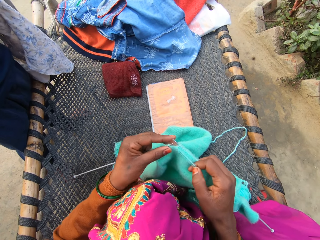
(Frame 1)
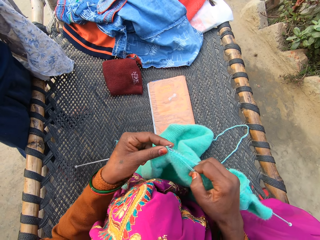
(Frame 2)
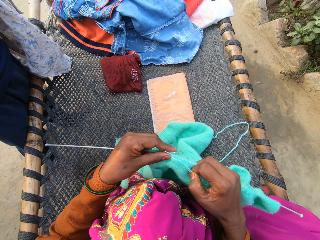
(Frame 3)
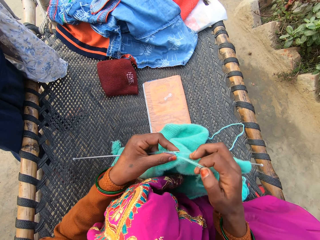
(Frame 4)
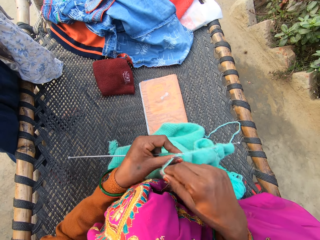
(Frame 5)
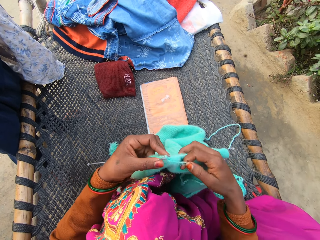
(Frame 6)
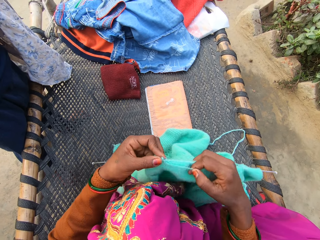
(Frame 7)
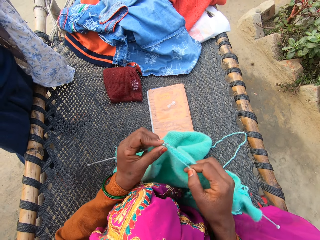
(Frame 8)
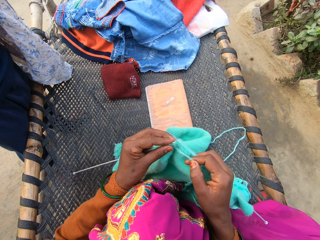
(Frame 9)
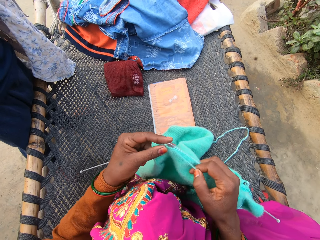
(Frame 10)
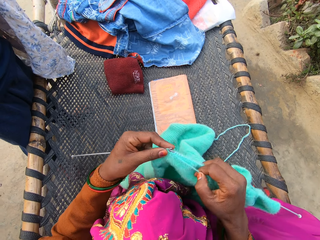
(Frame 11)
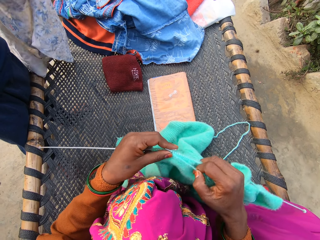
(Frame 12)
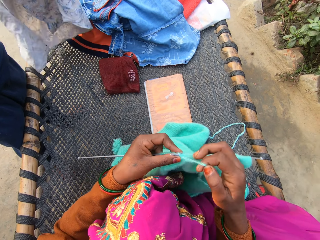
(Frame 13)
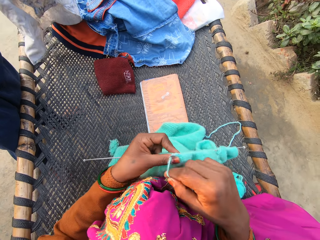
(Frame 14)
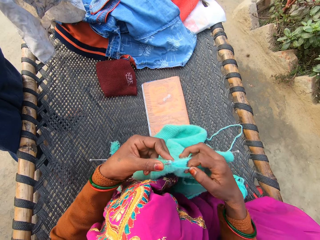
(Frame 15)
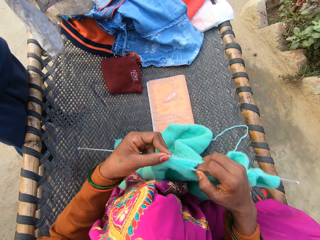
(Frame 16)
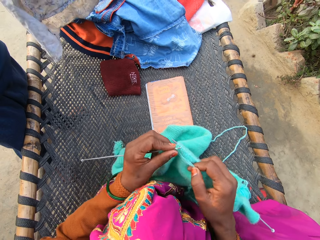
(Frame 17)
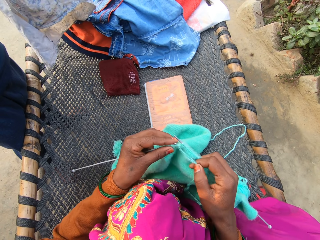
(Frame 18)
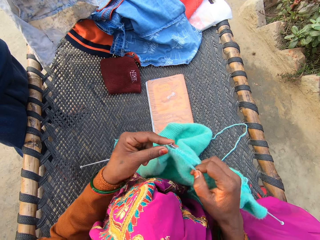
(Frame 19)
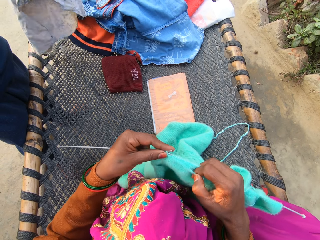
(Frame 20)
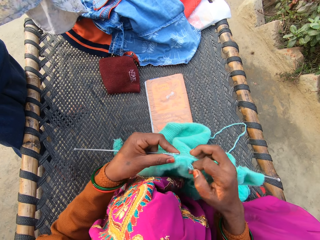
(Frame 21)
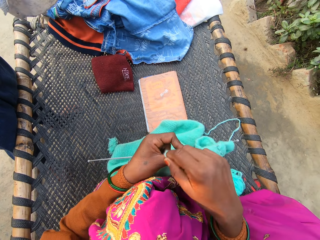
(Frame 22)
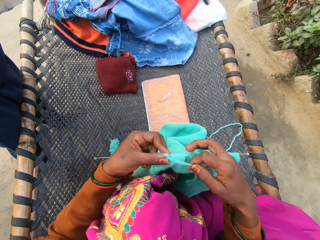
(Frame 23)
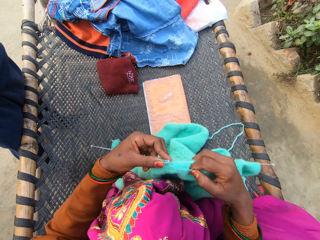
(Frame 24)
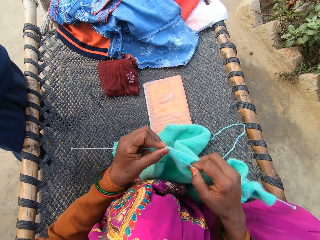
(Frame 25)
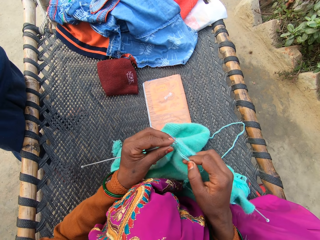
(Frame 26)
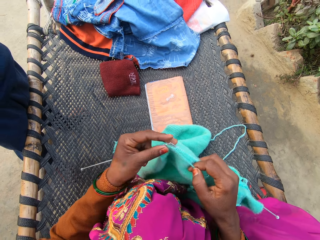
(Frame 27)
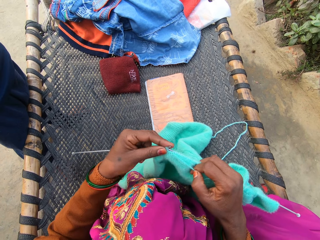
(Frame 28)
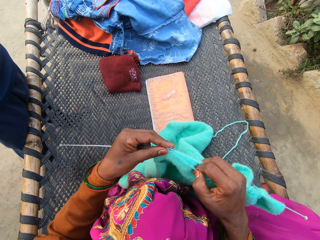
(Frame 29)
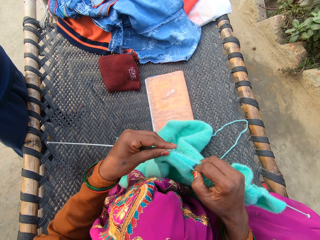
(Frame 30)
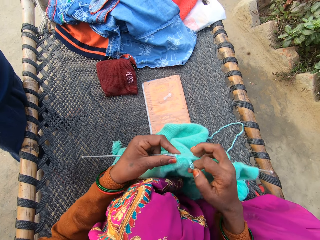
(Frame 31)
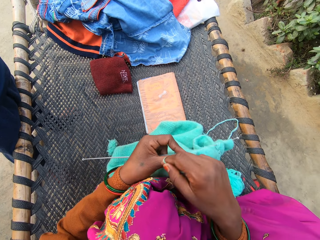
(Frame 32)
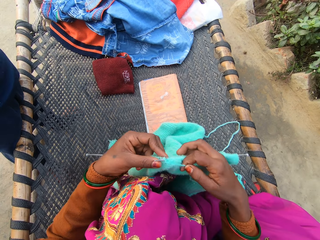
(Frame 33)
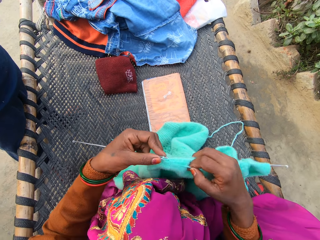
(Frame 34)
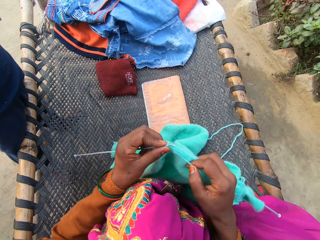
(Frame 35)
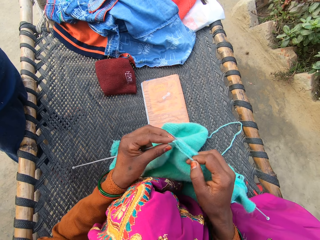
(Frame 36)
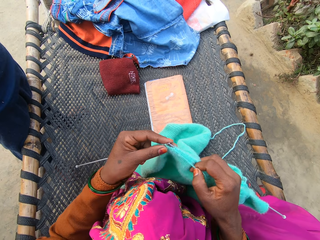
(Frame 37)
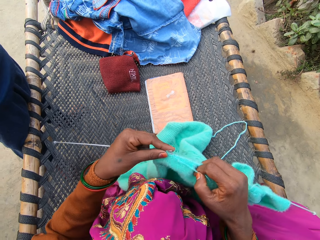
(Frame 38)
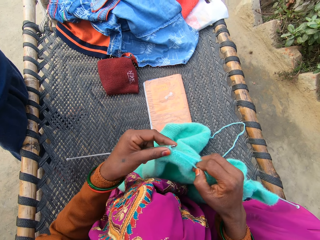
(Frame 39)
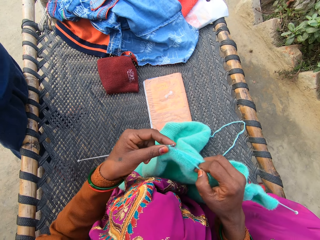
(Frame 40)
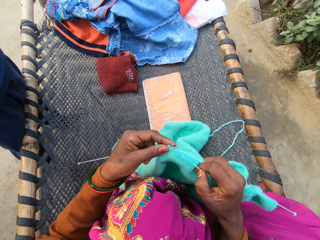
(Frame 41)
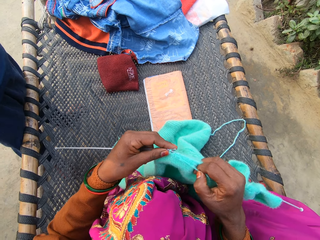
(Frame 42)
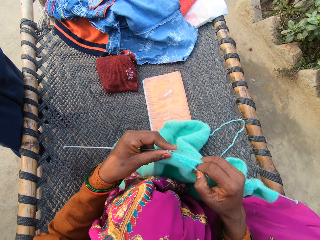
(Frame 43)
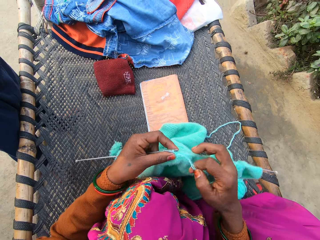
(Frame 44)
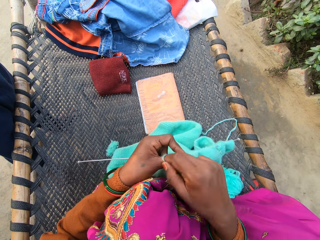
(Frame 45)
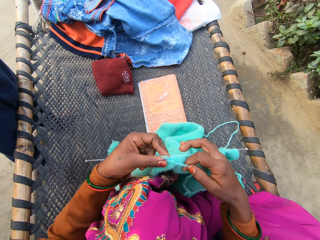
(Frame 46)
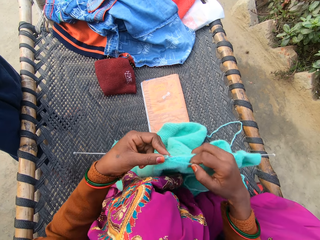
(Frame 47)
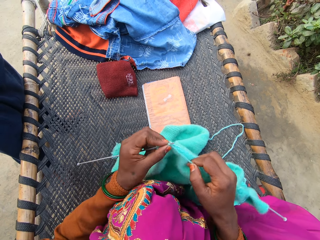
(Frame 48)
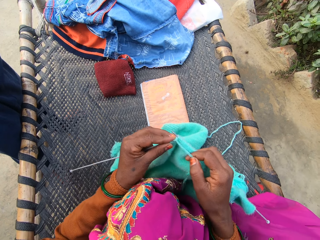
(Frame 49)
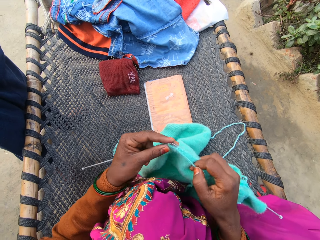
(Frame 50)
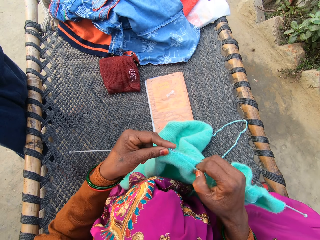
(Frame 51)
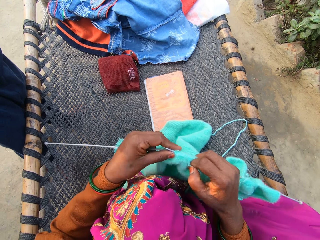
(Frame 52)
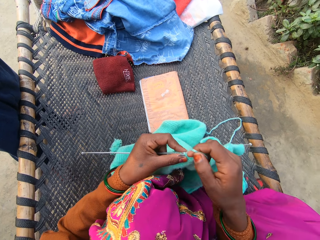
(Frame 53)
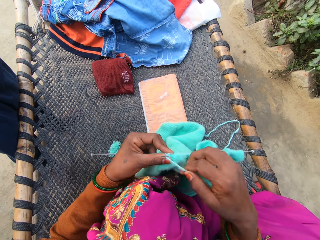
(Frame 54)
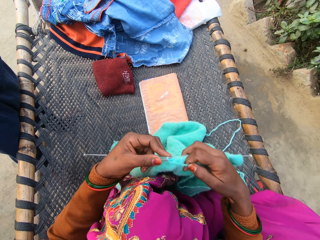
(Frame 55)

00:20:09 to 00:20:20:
The camera wearer weaves the fabric. They move the fabric. They move the fabric again. A person holds the shirt. The camera wearer weaves the fabric.

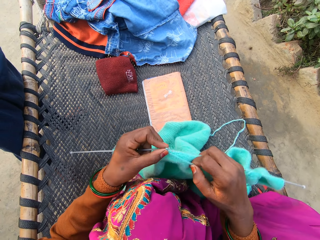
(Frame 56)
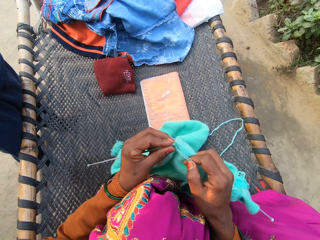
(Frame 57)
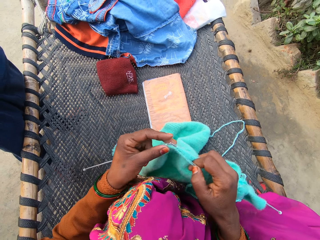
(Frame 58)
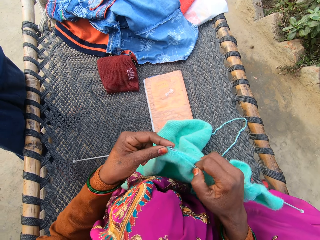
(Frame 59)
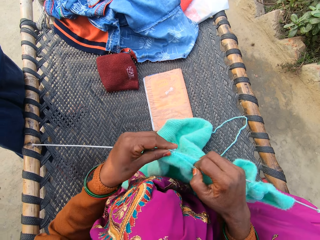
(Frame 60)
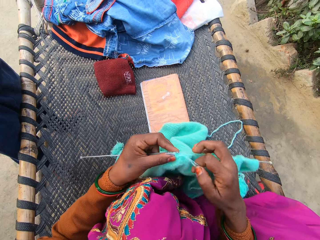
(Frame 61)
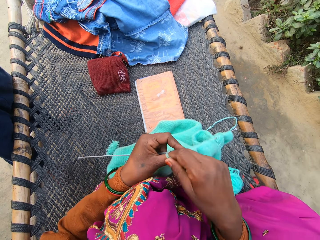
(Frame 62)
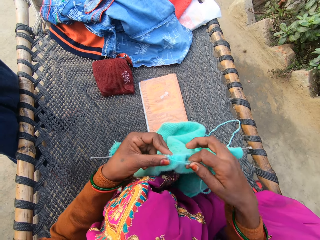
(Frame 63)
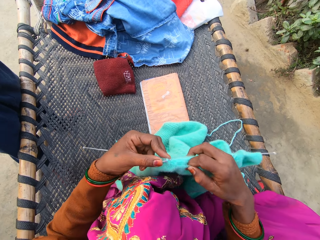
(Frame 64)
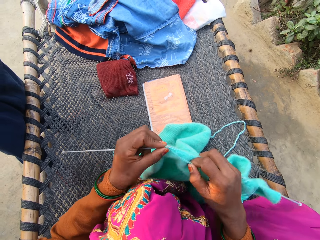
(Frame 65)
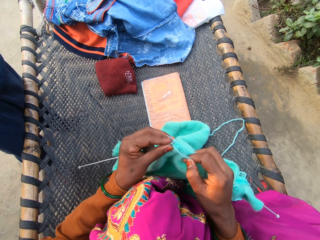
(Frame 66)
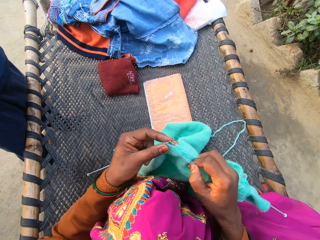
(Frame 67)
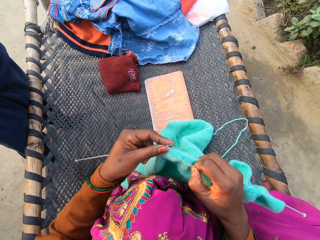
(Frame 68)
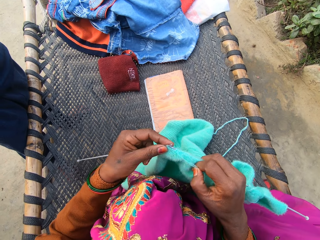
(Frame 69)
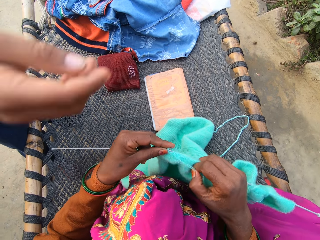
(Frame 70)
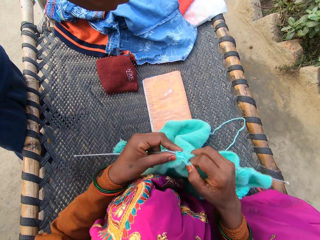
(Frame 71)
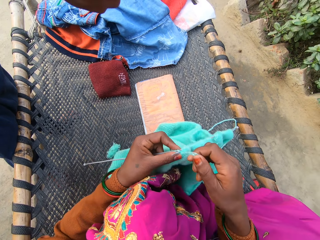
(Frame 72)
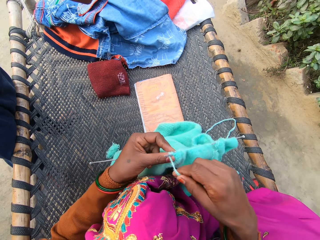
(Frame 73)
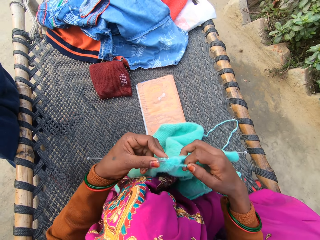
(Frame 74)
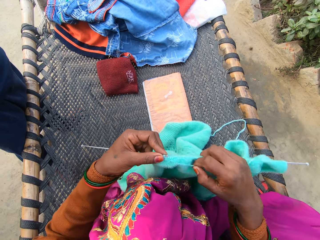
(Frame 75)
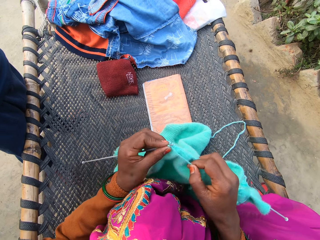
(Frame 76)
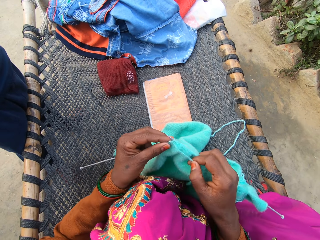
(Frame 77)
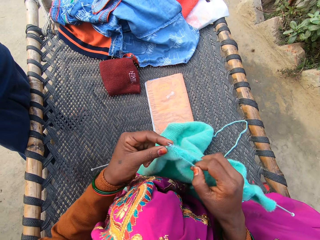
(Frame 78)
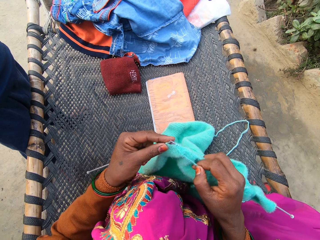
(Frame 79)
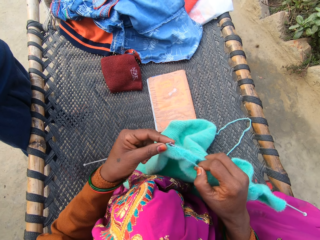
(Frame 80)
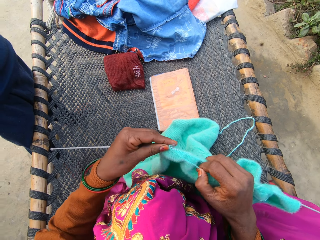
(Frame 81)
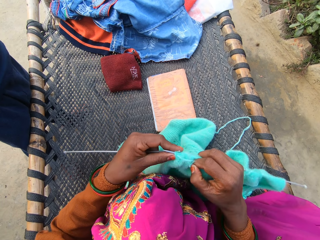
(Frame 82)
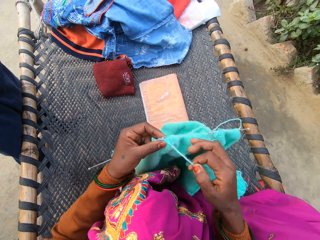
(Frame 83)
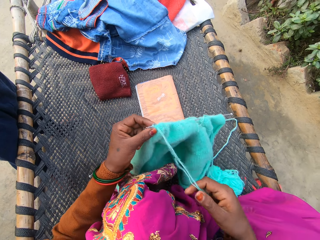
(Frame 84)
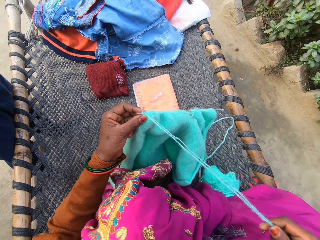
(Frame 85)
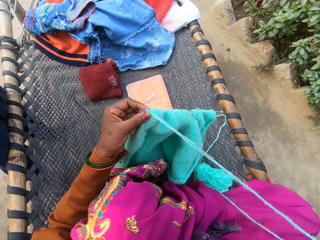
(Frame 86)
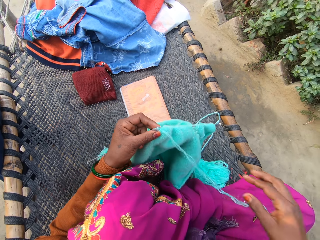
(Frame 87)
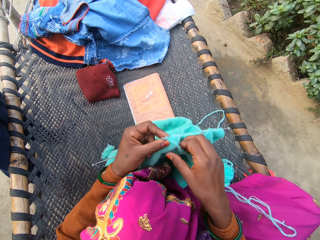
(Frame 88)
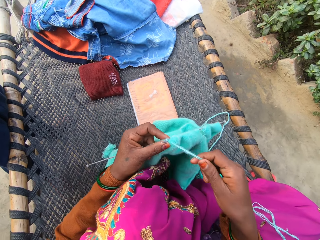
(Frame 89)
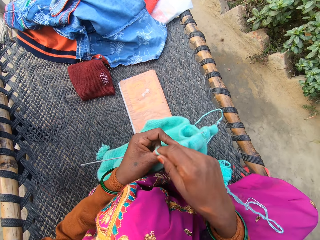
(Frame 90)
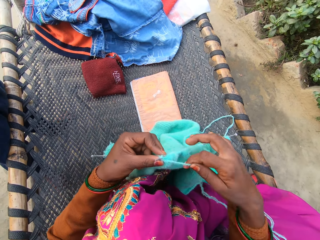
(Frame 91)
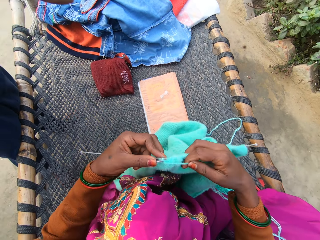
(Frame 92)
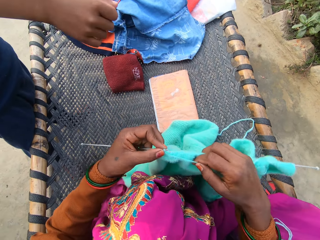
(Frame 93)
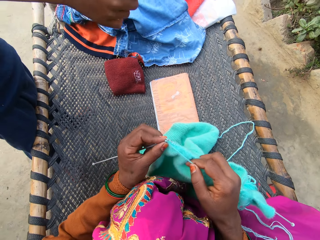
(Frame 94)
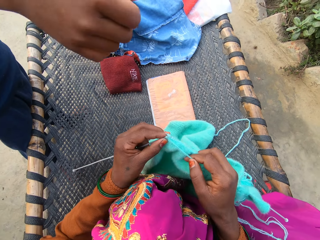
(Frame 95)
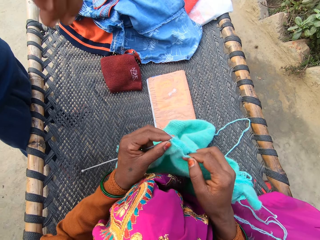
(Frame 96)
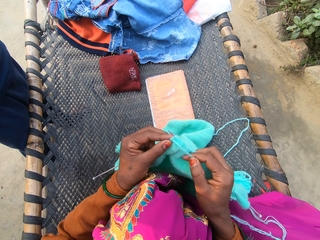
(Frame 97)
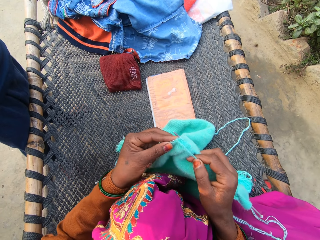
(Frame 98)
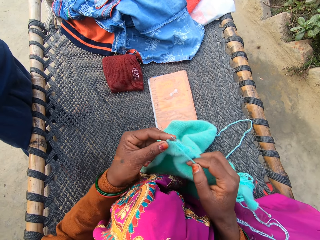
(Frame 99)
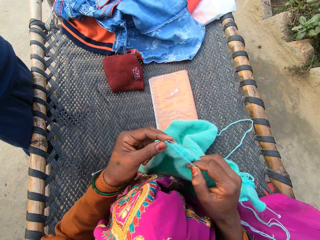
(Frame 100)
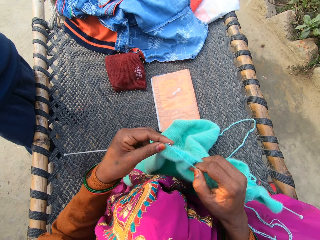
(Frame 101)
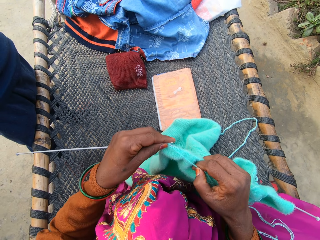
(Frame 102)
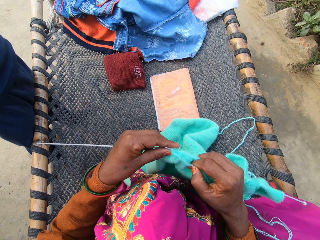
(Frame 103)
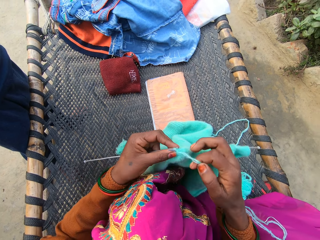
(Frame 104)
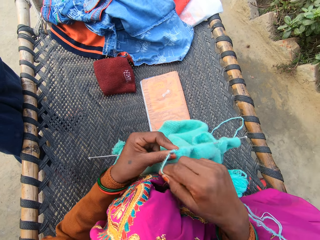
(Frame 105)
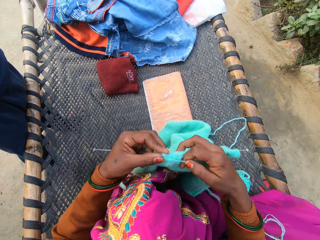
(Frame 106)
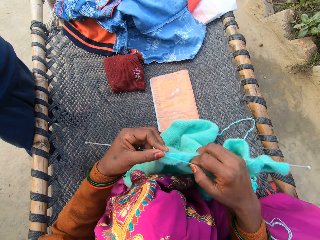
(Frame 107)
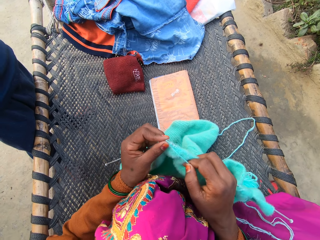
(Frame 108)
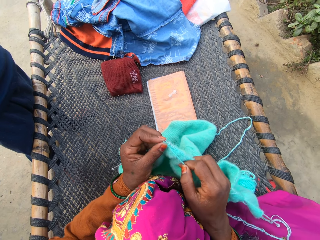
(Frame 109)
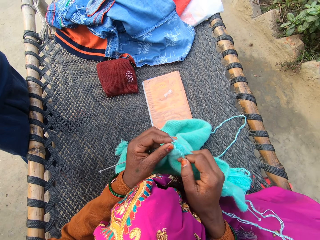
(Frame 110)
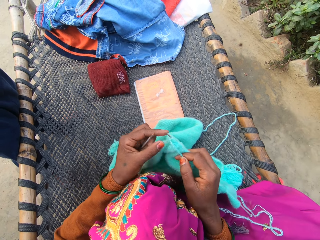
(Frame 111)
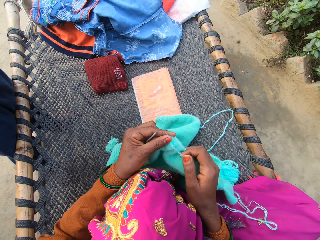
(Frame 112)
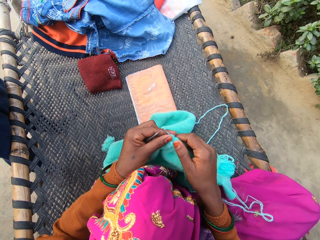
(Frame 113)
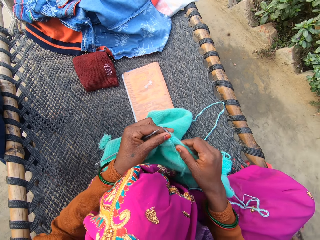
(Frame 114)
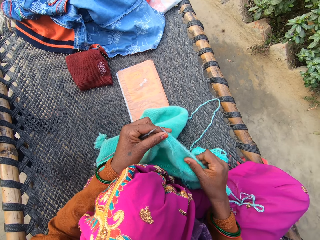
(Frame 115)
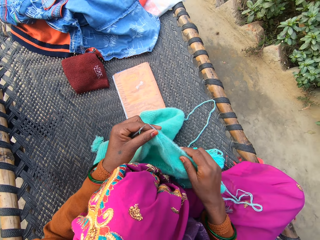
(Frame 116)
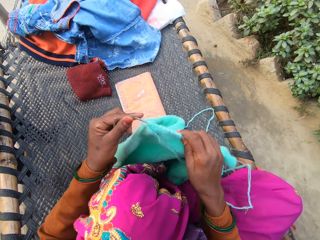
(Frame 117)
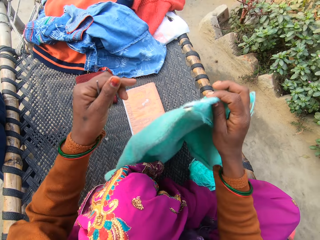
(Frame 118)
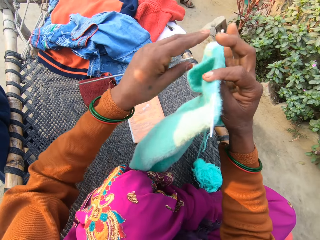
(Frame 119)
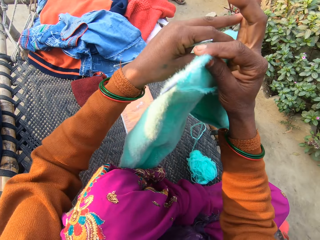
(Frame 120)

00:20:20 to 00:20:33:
The camera wearer moves the fabric. The person stretches the hand. The camera wearer pulls the thread of the yarn with her right hand on the rattan mat. She knits the yarn with knitting needles in both of her hands on the rattan mat. She moves the fabric. She weaves the fabric and moves the thread.
